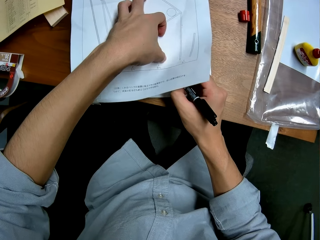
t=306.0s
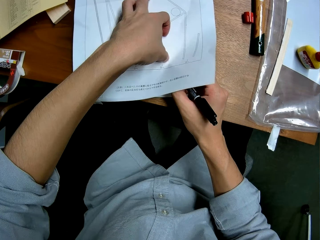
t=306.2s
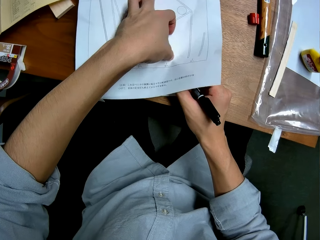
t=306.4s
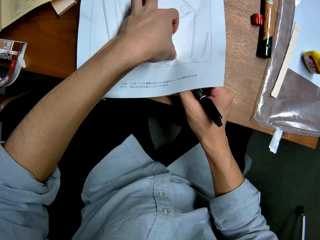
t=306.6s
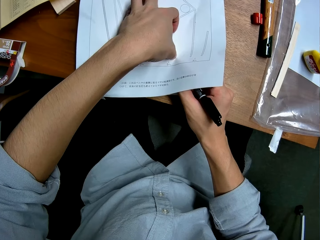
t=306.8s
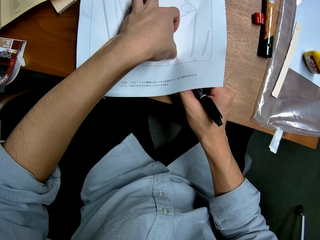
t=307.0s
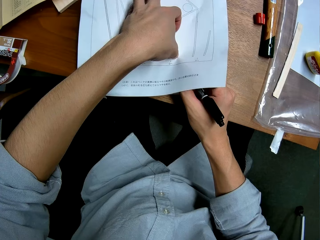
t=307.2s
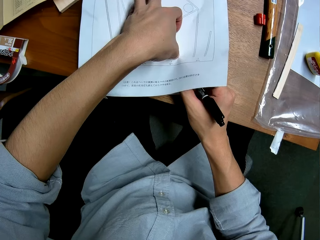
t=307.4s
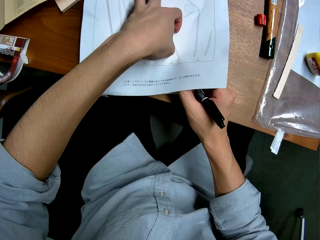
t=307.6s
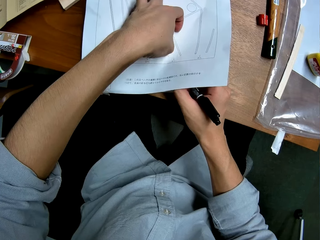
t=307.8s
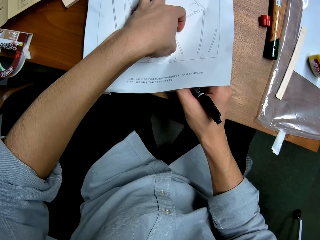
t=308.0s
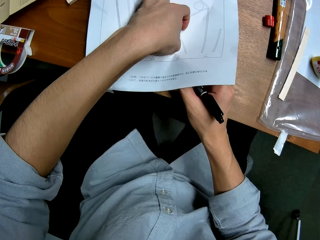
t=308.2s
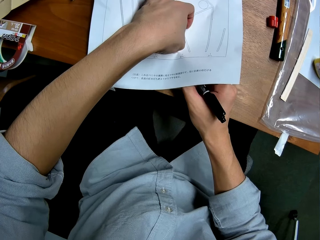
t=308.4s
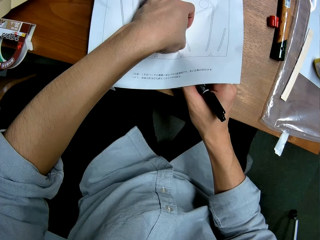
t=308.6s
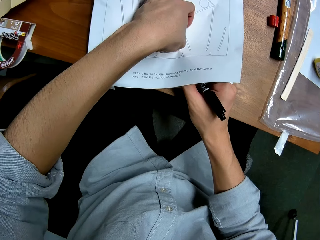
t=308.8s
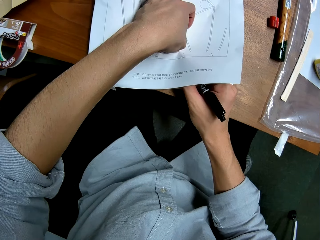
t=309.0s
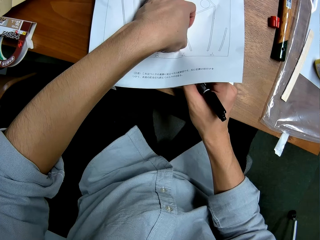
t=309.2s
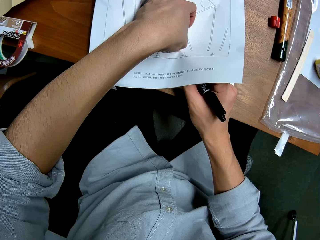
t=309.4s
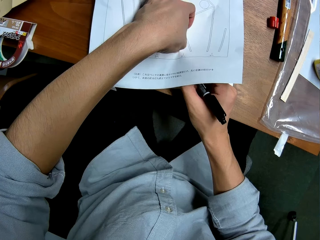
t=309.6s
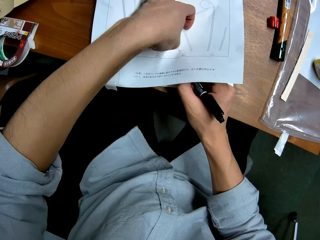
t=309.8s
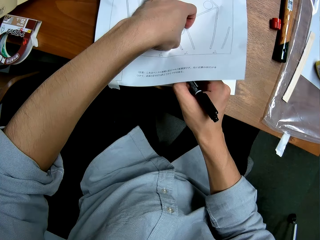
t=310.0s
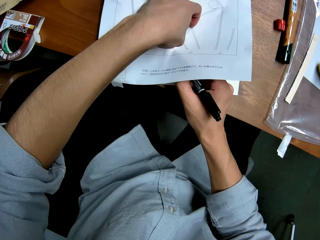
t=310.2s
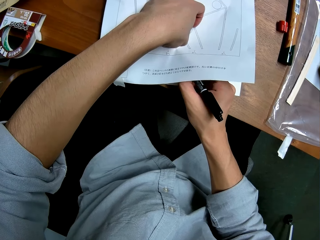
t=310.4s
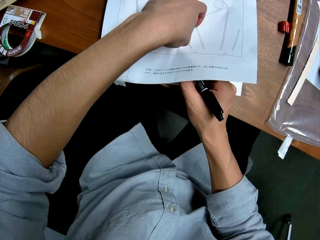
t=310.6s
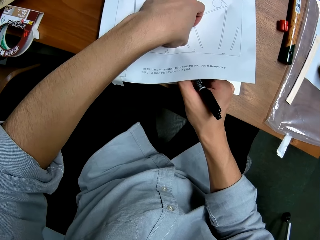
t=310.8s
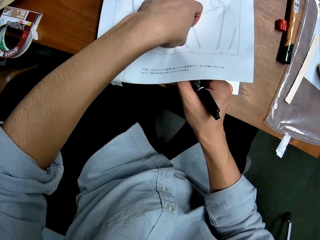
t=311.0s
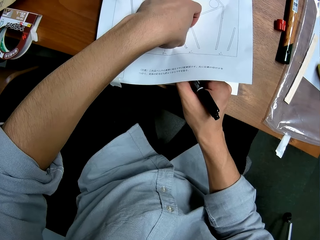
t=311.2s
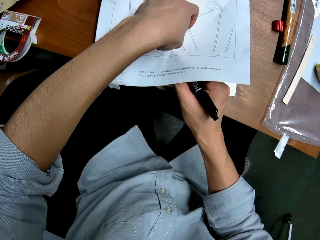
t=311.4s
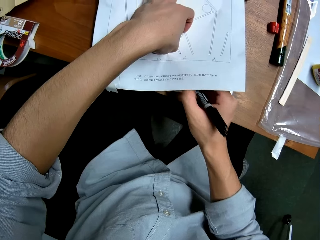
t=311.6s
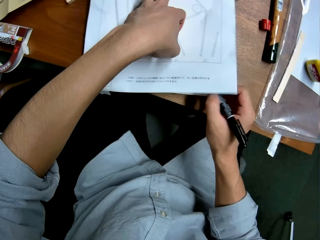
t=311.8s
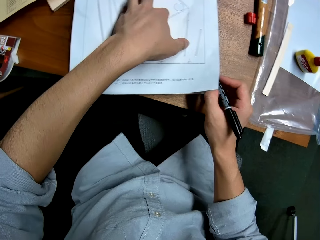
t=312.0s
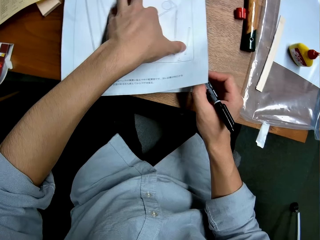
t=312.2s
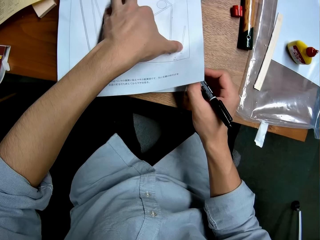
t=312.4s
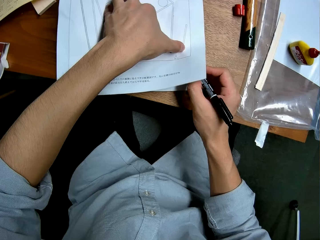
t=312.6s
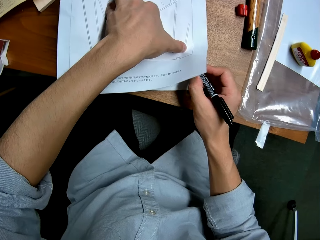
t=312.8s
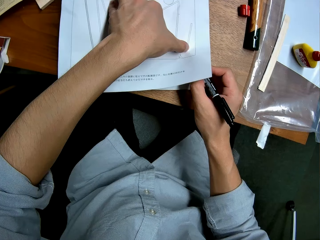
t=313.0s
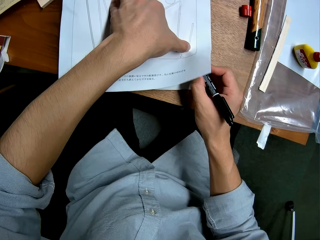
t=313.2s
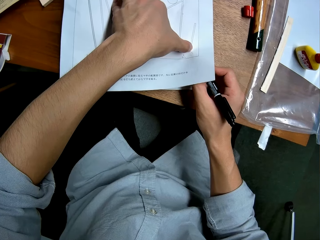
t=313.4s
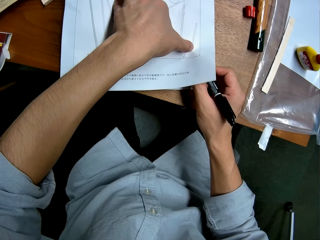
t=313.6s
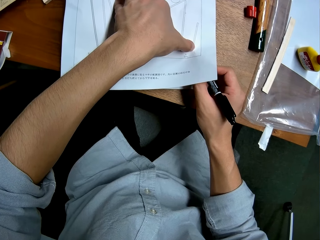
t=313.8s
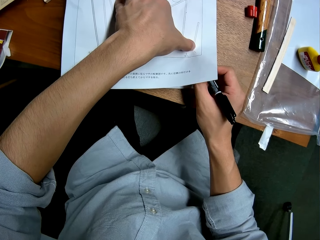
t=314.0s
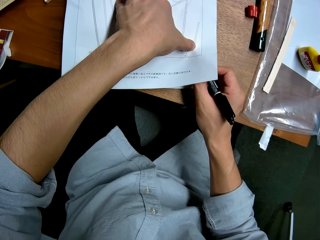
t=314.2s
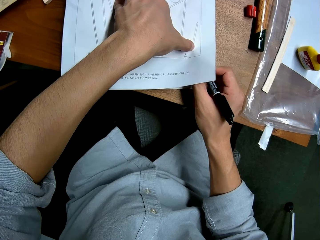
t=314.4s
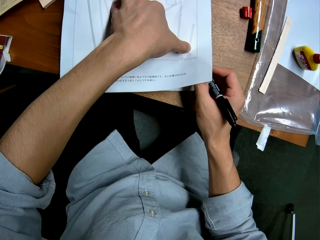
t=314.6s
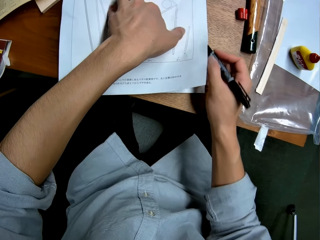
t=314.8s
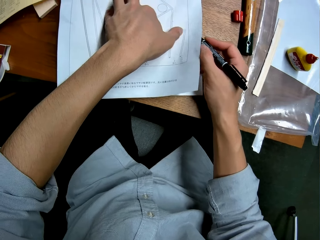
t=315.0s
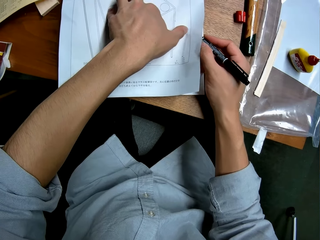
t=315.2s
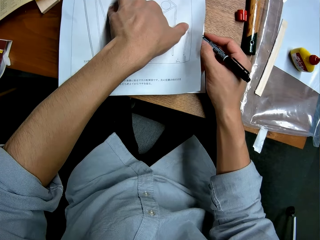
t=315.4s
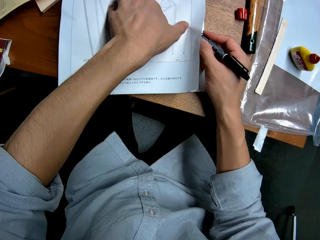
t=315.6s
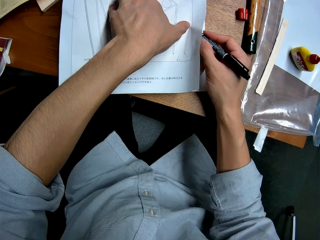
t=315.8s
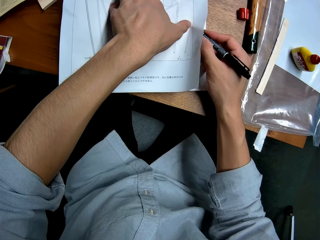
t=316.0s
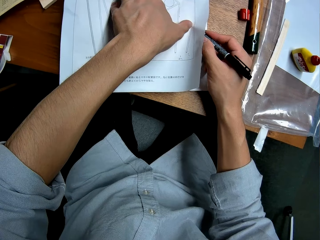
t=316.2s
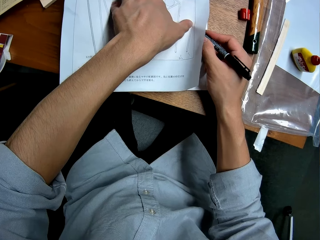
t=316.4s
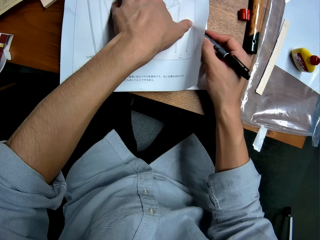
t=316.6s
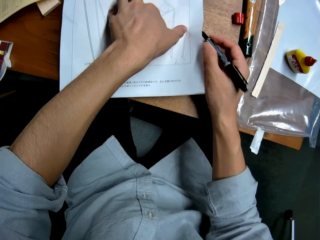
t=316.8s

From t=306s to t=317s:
The camera wearer puts a mark on the paper.

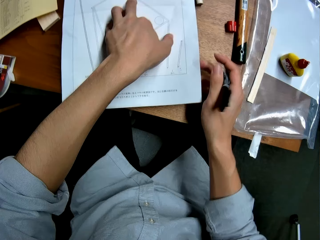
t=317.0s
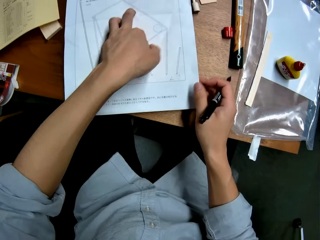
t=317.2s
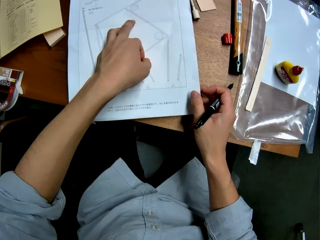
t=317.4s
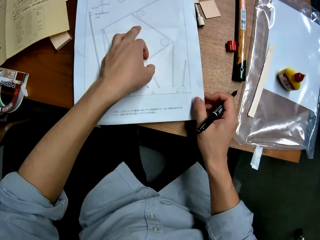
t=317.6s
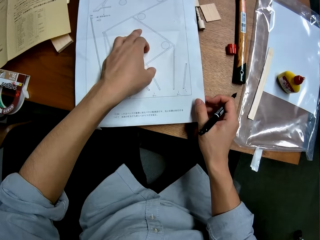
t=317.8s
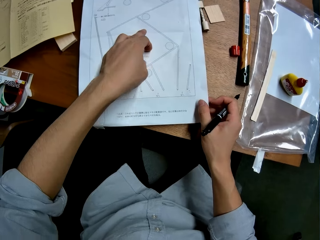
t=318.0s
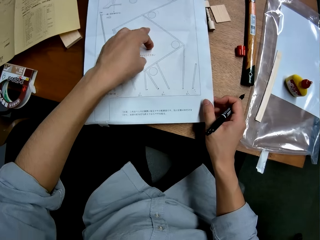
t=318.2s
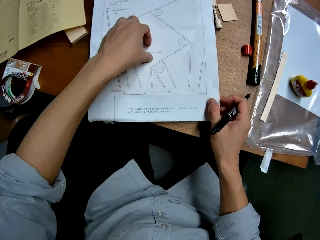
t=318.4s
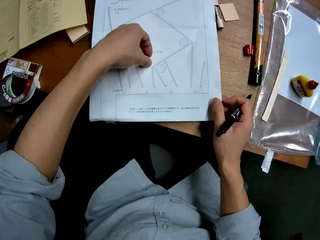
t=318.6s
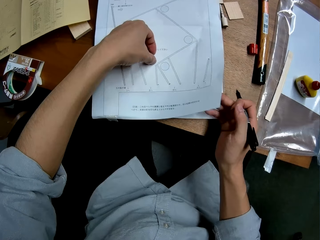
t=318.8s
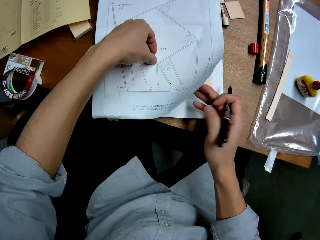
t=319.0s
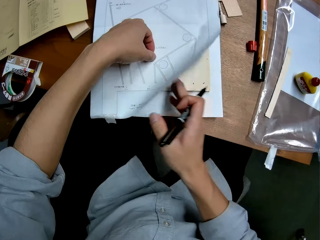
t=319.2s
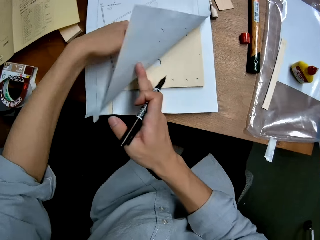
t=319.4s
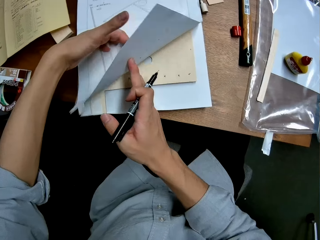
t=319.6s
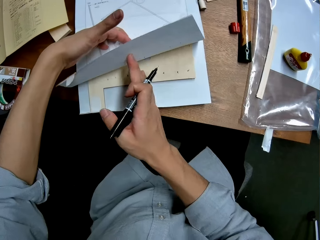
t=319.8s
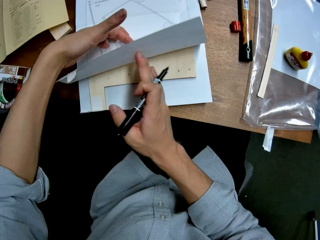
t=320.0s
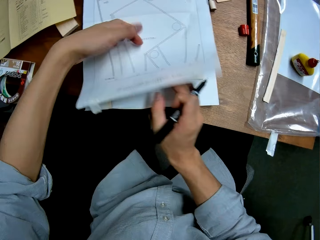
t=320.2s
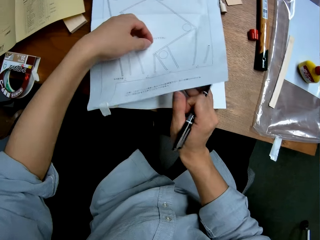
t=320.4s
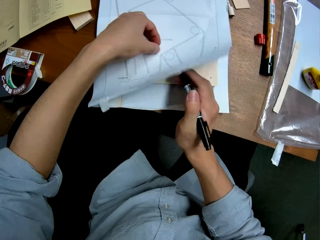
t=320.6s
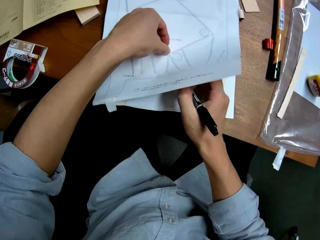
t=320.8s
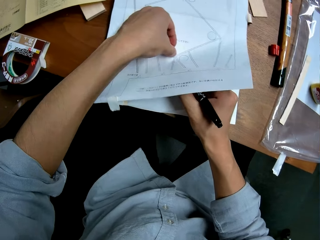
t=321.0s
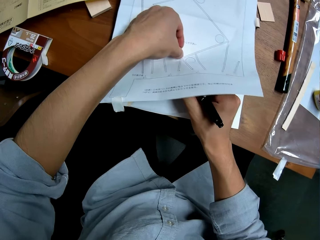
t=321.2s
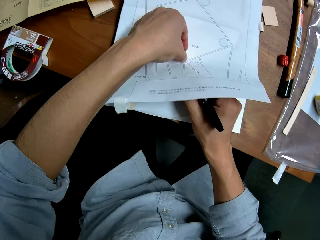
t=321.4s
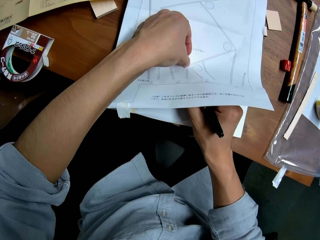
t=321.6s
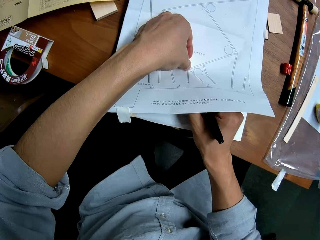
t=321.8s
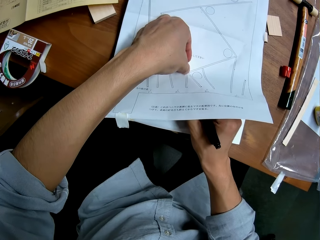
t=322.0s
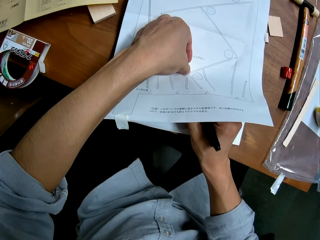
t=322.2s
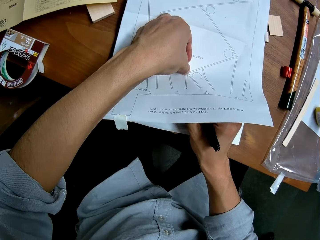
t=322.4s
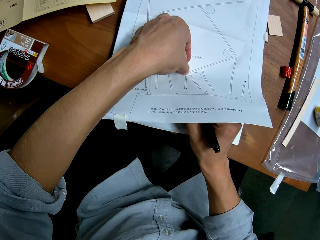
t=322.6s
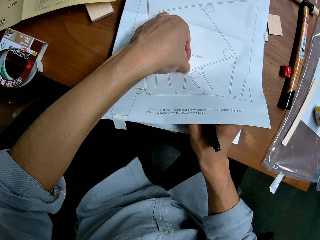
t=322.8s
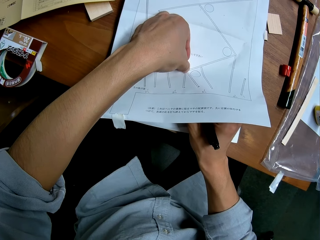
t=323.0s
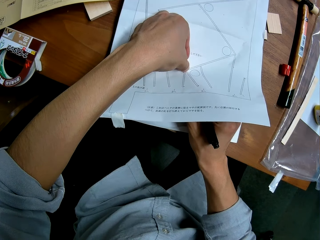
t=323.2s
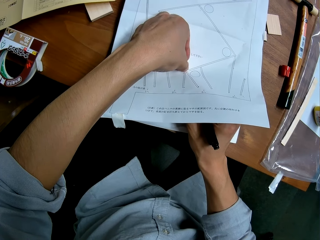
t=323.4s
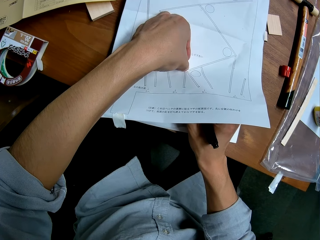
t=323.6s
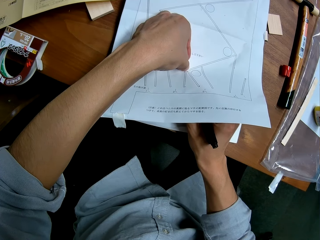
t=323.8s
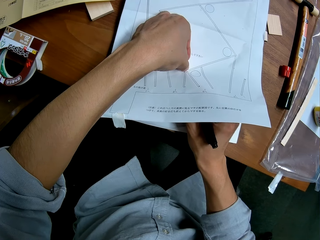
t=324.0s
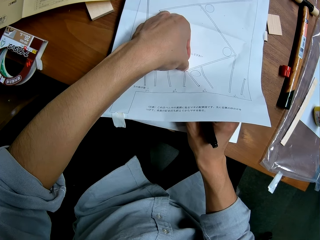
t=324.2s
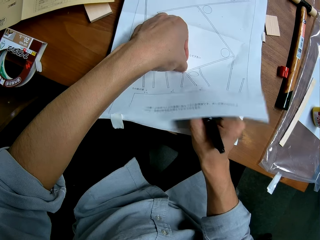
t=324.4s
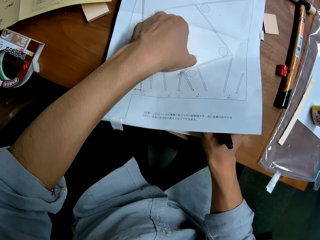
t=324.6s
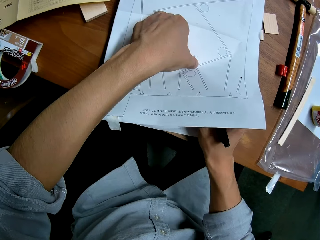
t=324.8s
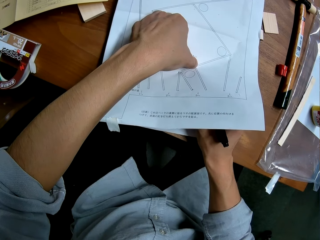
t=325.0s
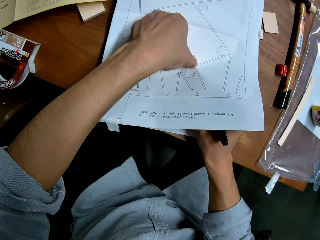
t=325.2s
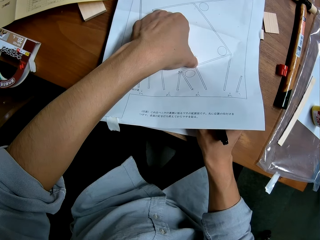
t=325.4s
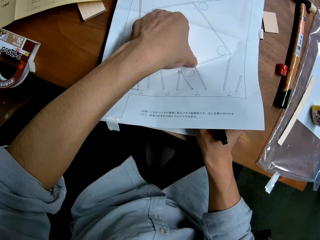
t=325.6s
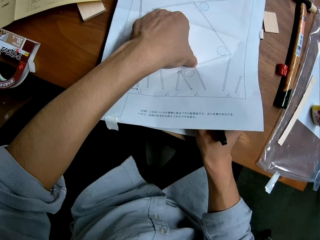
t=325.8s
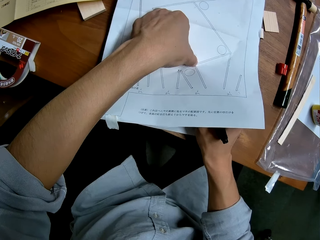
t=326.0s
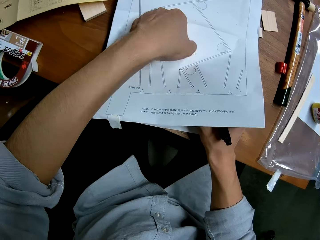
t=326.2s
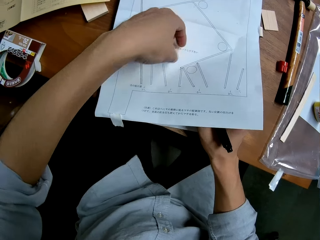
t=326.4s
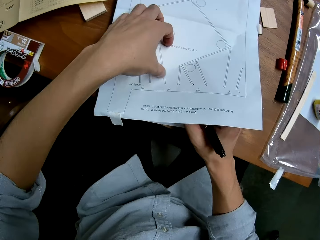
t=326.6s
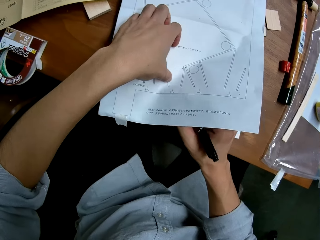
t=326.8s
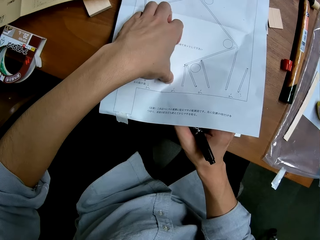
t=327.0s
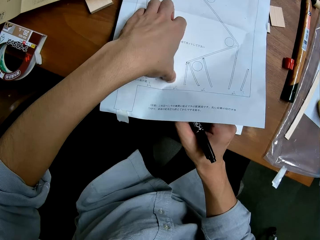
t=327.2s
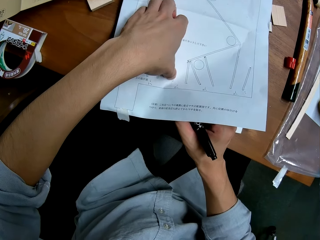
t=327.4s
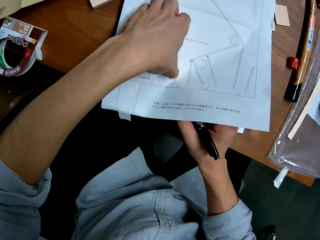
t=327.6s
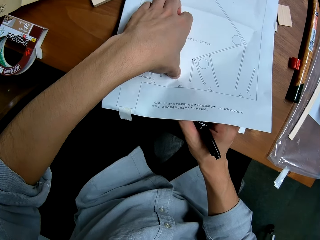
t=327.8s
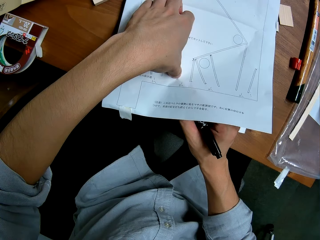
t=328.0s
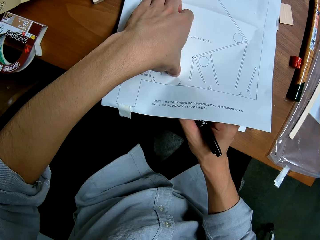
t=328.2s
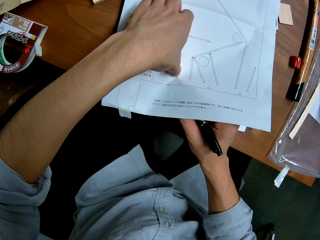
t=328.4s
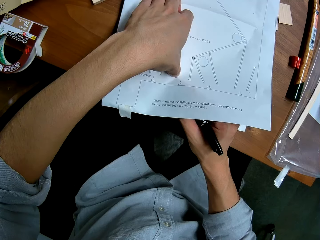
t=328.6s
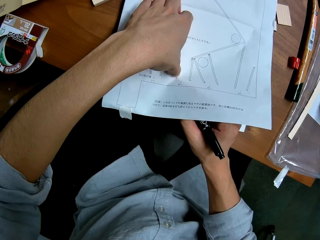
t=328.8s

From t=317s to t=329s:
The camera wearer raises the paper on the wooden mechanical model with his right hand. He opens the paper. He marks the wooden mechanical model or the paper with the marker in his right hand.
